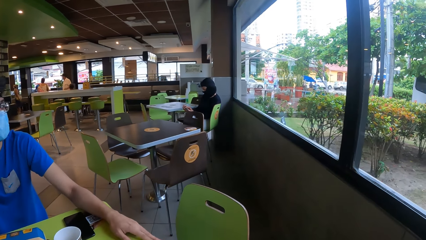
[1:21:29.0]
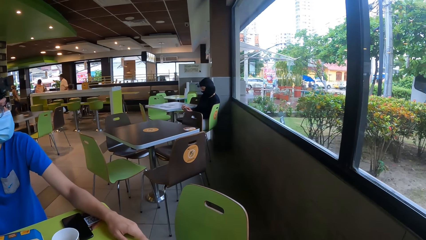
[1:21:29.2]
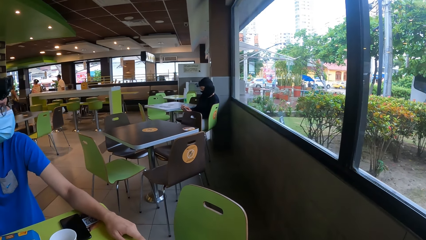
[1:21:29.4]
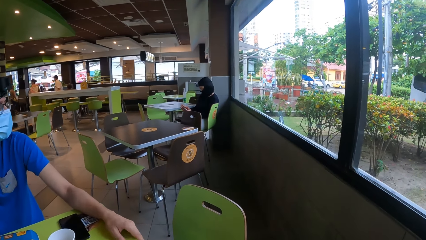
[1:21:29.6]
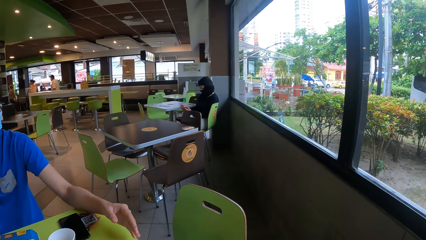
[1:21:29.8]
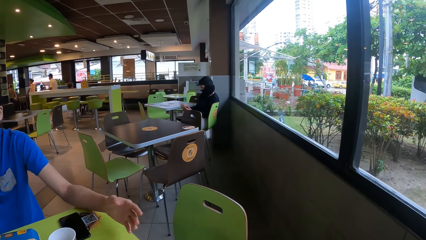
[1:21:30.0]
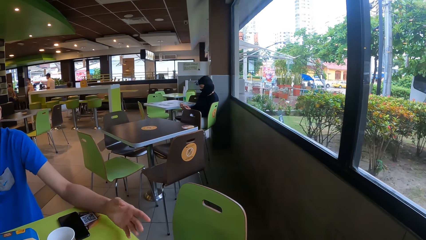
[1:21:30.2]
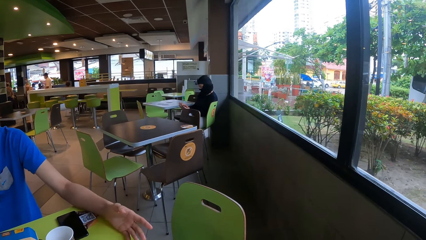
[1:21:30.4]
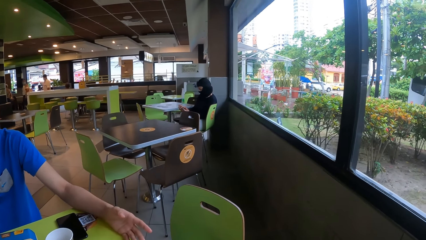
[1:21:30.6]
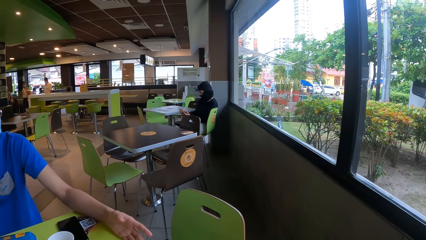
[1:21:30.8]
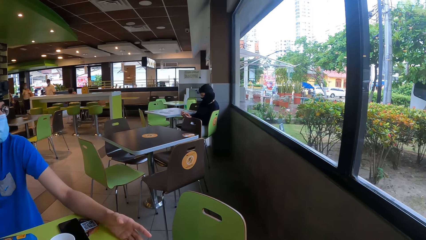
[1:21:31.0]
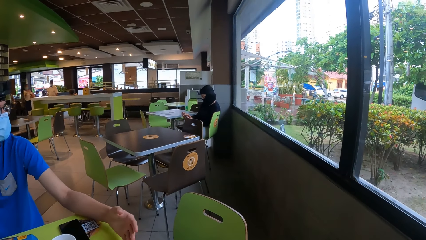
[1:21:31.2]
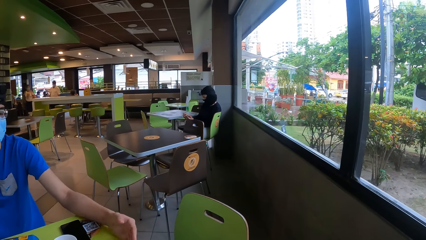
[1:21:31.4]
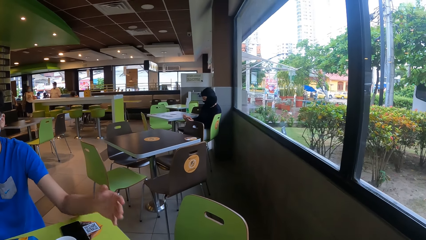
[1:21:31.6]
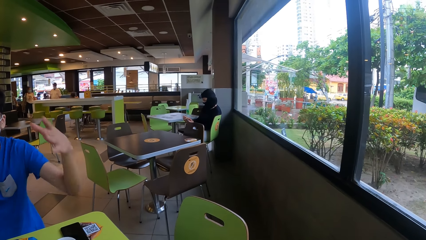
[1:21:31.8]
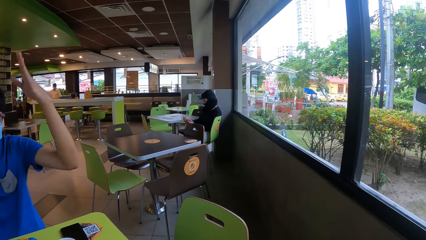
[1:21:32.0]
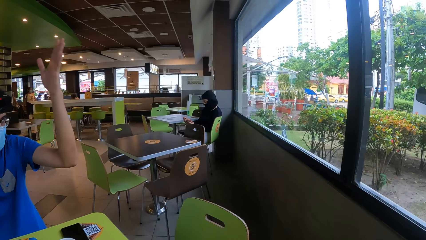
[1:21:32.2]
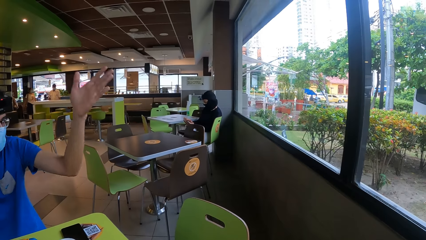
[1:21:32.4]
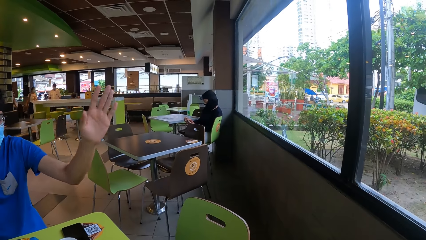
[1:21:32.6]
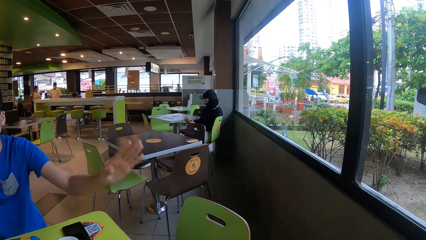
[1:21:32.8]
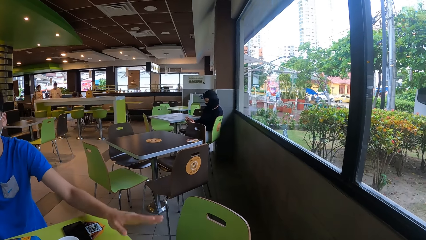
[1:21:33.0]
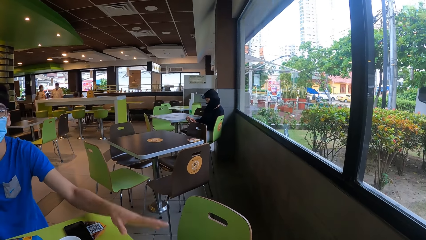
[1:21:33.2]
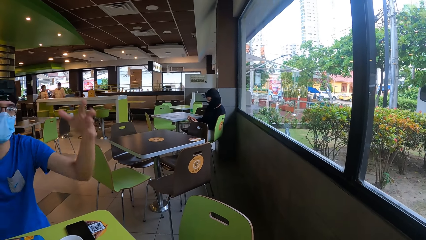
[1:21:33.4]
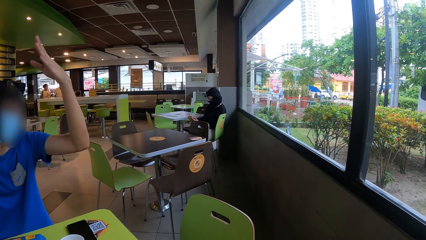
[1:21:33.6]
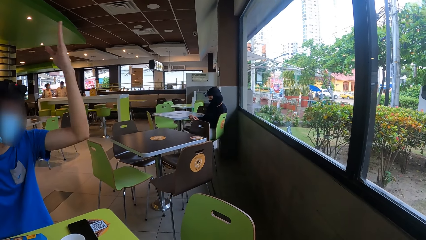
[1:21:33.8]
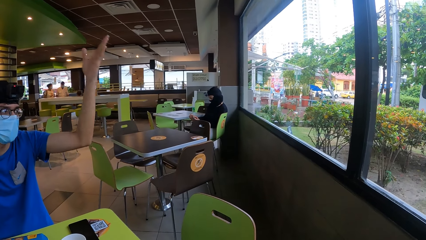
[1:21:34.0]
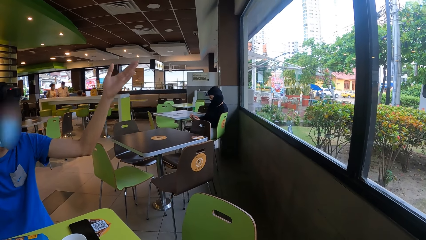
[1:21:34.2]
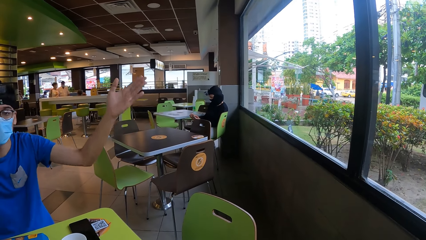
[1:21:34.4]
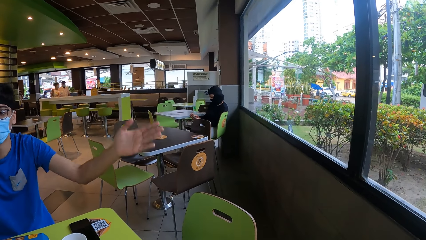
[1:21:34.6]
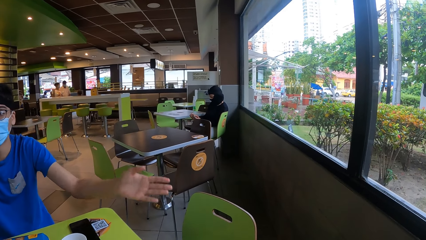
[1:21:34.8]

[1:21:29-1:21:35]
The camera wearer looks around.

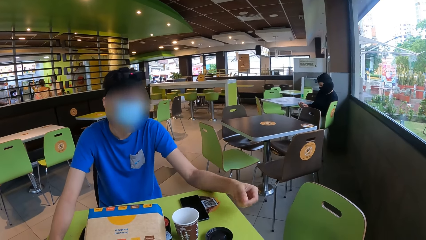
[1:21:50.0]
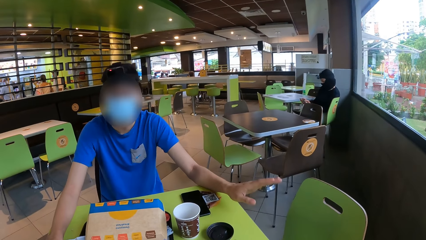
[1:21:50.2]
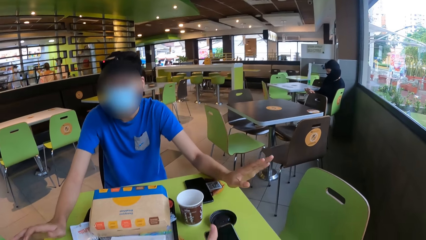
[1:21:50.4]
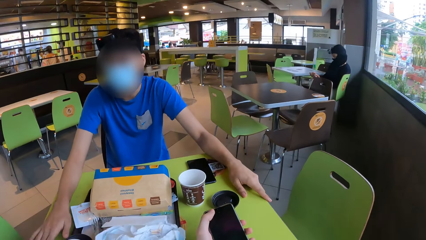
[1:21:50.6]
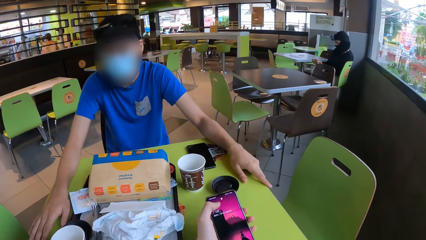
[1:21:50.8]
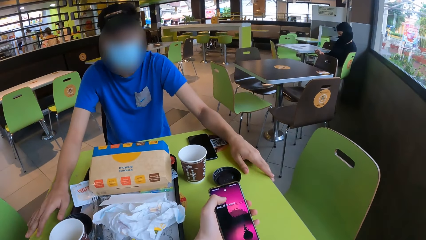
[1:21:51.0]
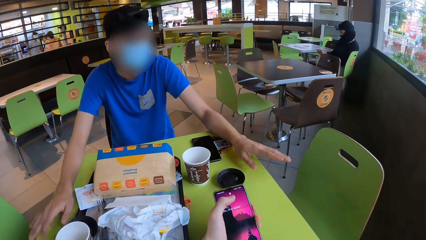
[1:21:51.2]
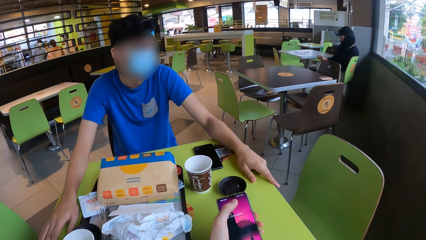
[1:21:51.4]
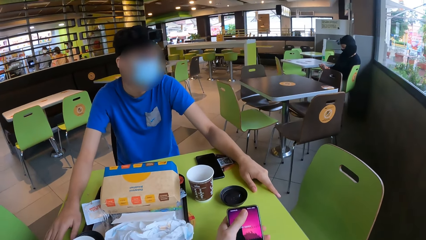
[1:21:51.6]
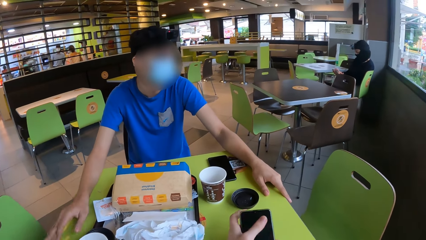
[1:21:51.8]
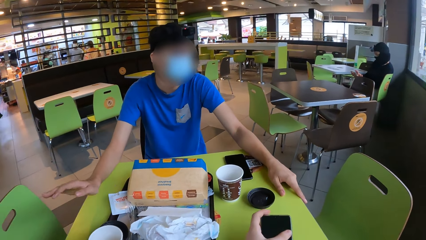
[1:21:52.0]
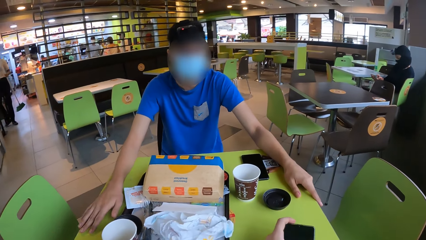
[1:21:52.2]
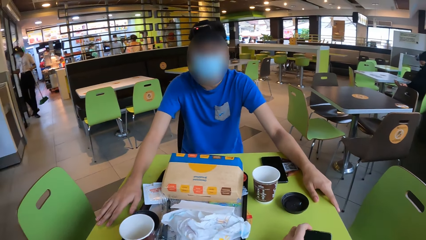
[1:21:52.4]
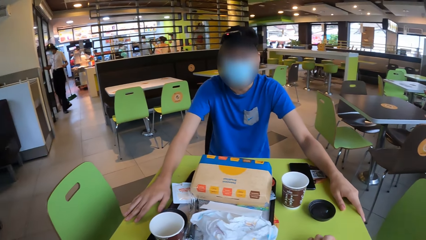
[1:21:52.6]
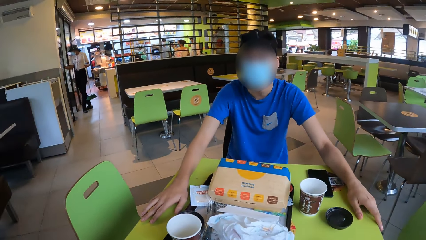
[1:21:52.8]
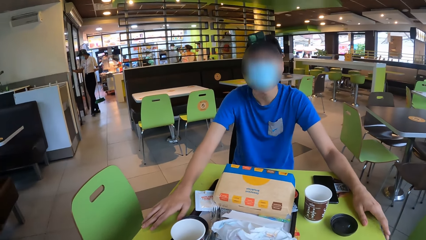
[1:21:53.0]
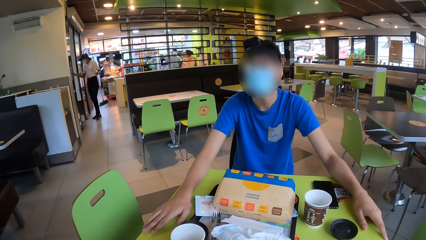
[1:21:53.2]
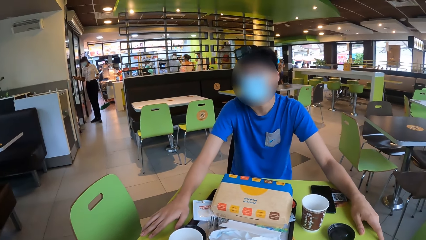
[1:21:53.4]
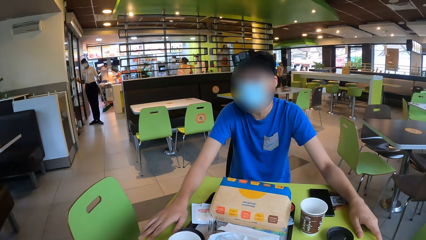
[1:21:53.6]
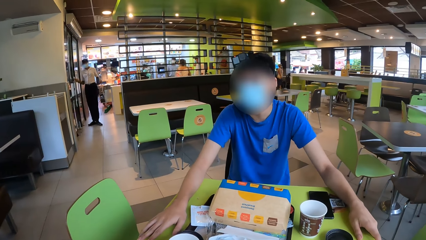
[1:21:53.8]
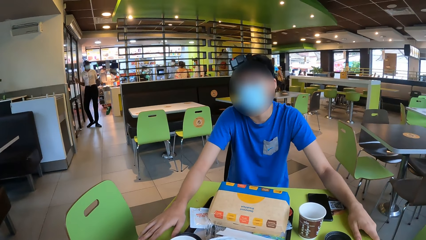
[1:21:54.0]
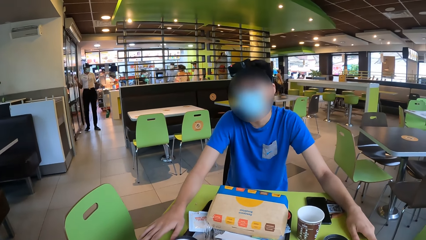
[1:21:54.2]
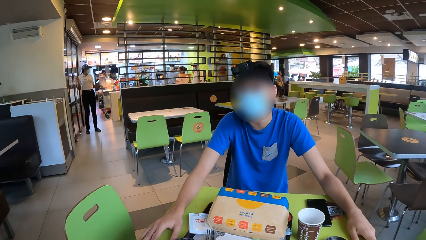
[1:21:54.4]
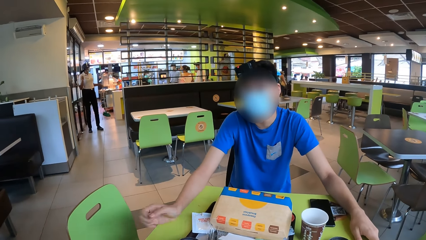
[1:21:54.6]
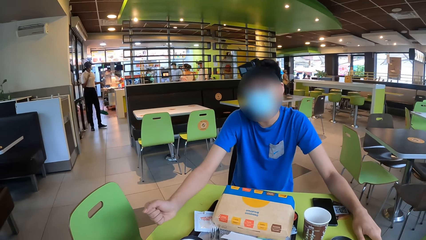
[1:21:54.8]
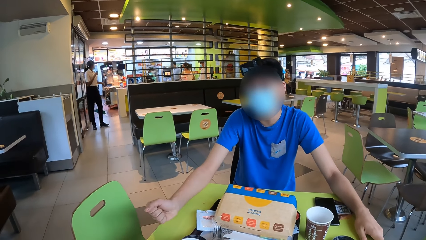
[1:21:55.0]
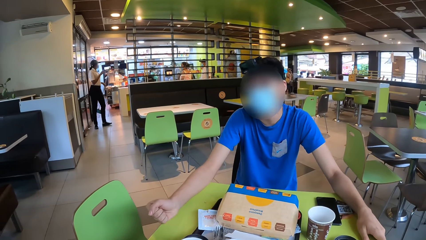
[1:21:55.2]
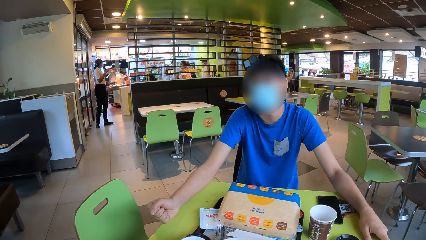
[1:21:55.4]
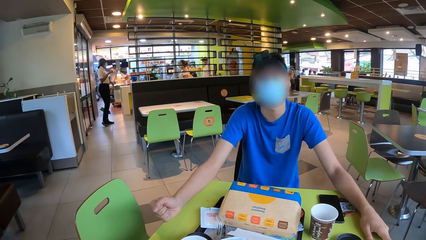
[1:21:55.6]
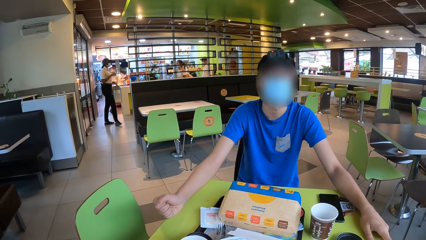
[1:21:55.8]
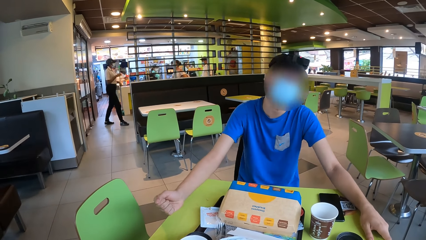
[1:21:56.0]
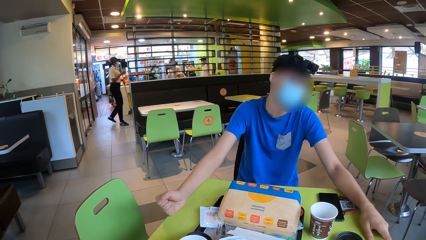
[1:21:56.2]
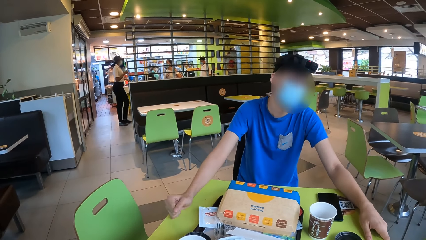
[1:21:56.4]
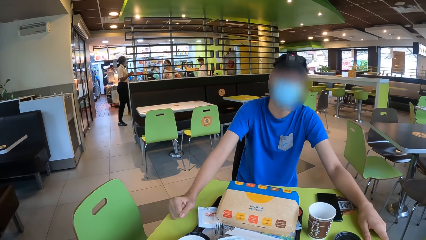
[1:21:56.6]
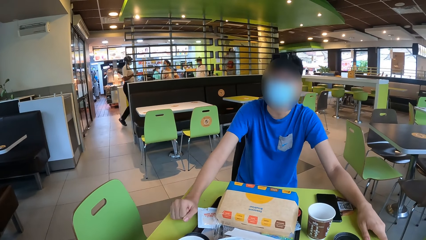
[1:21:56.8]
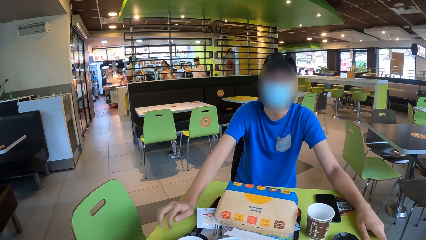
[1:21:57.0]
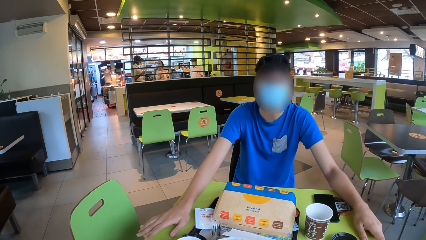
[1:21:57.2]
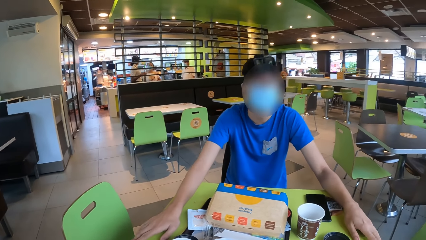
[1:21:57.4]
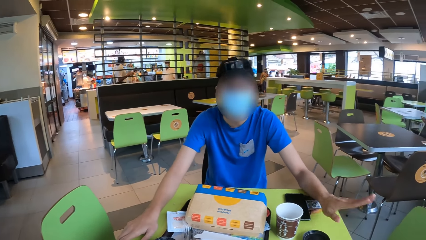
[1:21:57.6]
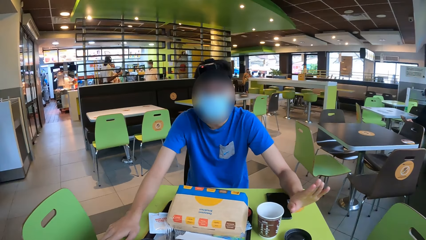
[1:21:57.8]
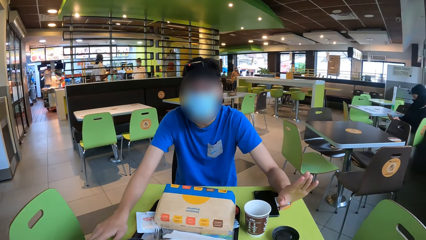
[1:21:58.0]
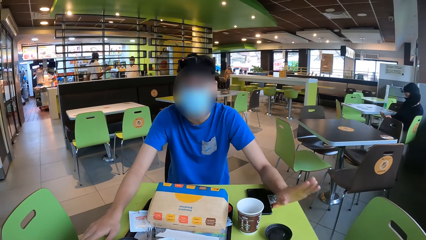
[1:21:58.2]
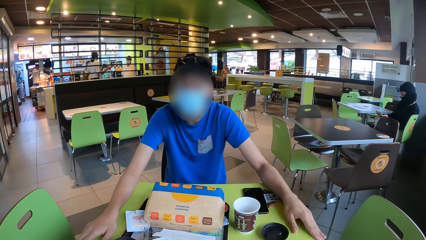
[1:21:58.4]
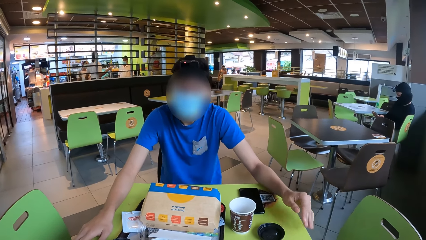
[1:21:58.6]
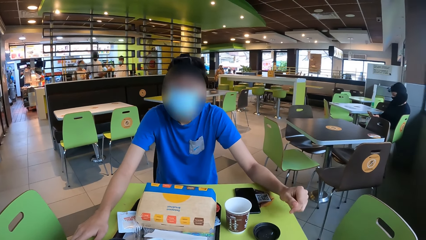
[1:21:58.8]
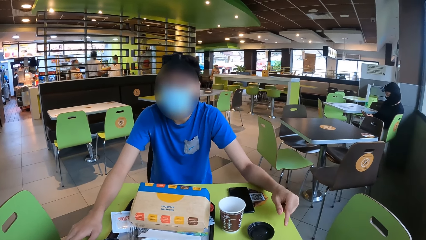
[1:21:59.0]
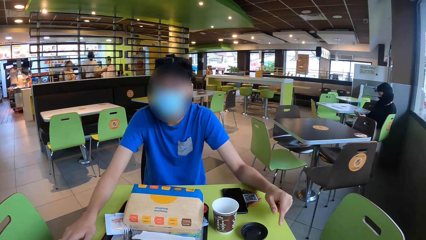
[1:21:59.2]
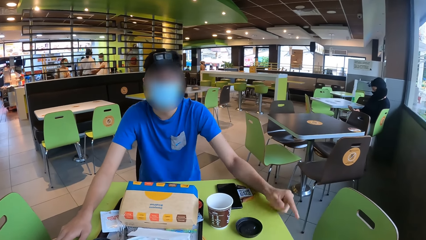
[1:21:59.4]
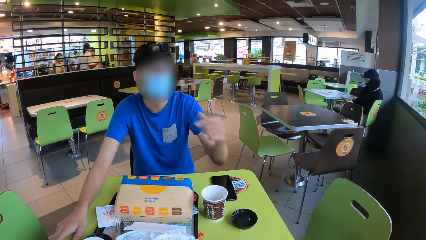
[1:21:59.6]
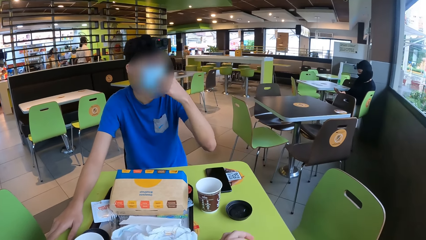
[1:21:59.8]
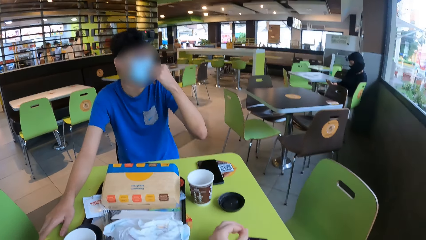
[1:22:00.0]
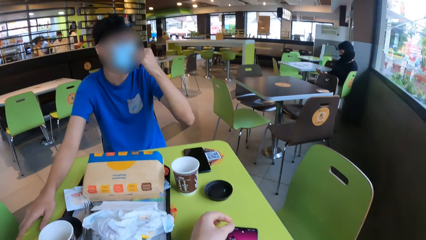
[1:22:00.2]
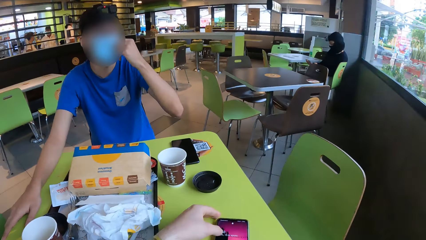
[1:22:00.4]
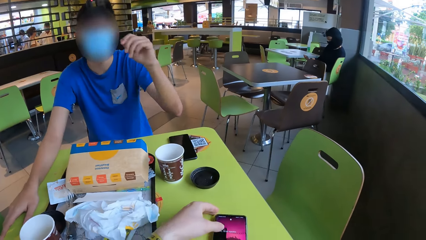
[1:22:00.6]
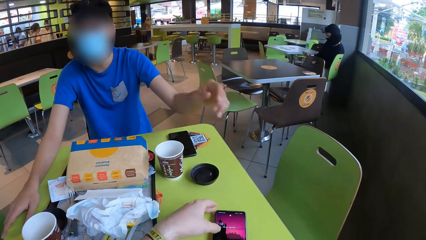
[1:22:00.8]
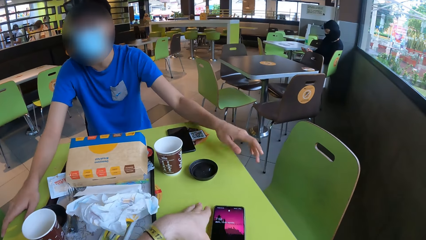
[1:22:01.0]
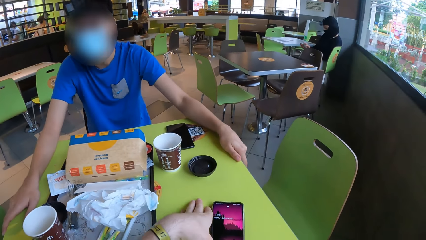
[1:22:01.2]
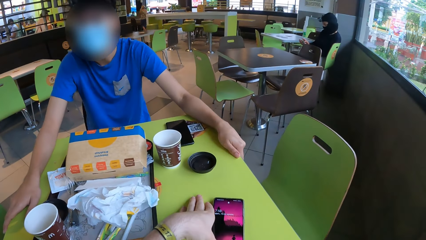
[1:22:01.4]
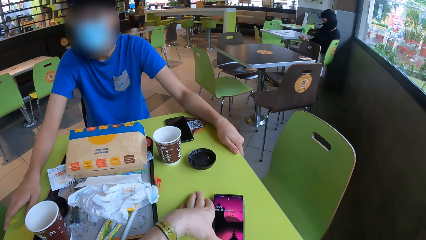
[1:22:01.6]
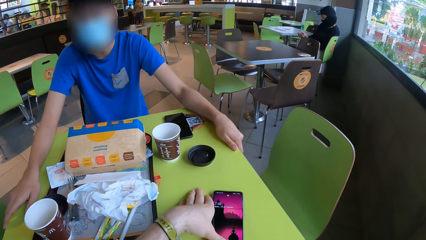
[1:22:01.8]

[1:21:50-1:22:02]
The camera wearer uses the phone.
